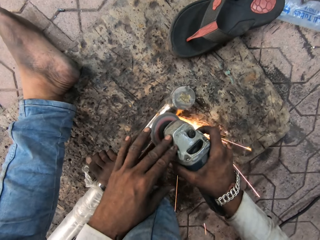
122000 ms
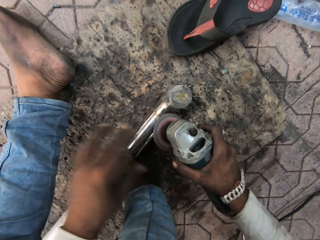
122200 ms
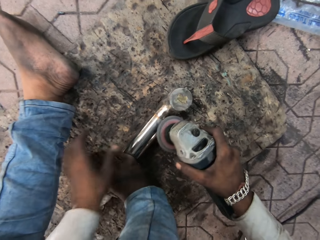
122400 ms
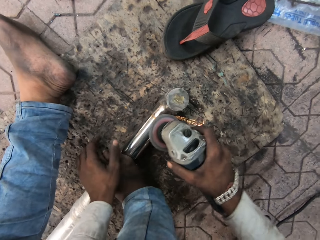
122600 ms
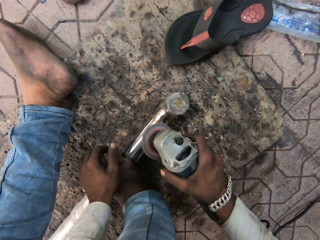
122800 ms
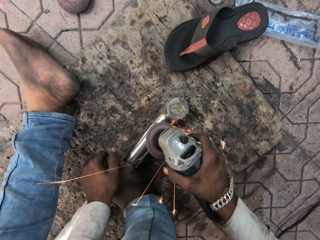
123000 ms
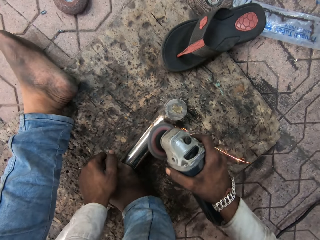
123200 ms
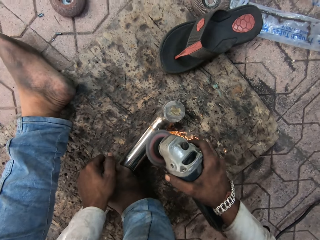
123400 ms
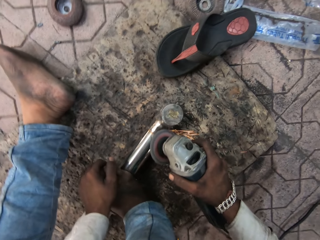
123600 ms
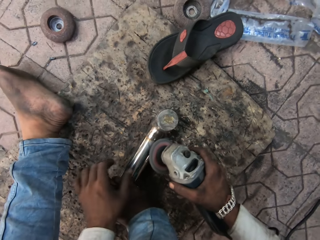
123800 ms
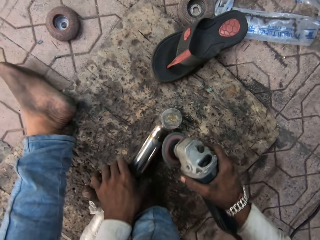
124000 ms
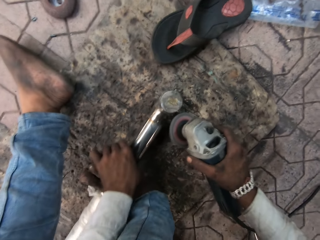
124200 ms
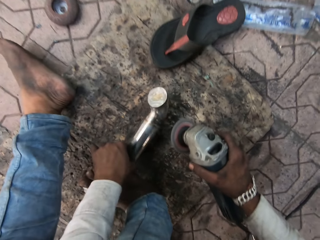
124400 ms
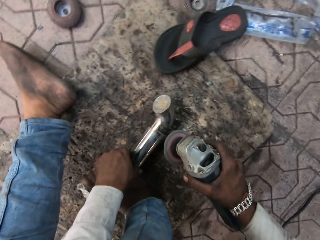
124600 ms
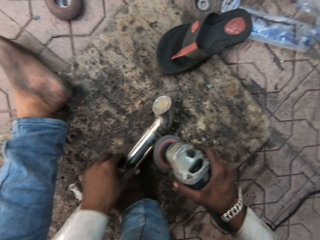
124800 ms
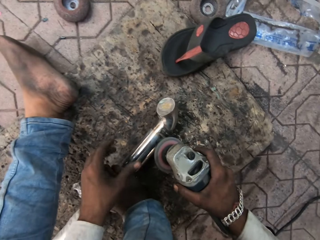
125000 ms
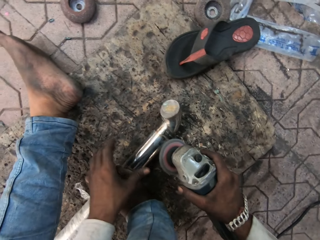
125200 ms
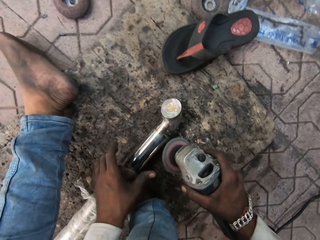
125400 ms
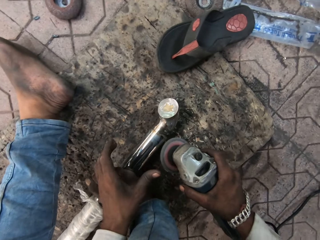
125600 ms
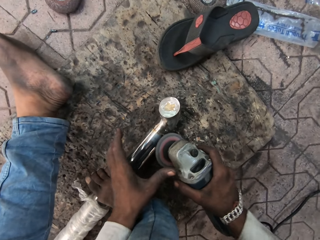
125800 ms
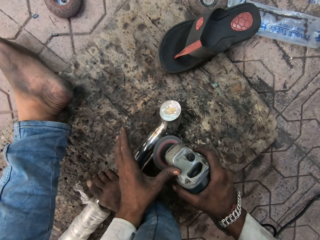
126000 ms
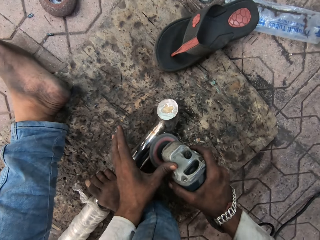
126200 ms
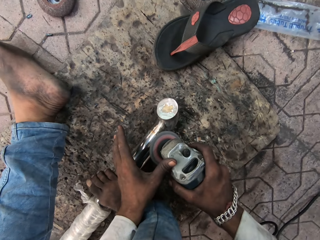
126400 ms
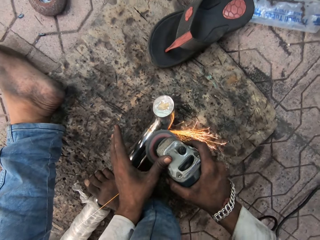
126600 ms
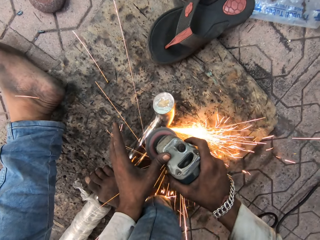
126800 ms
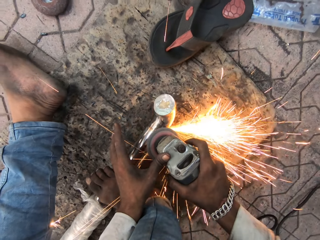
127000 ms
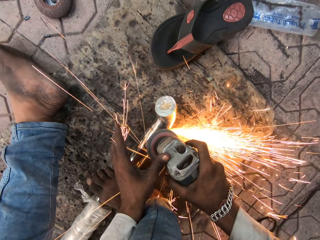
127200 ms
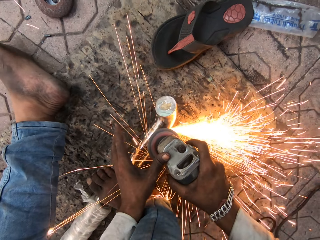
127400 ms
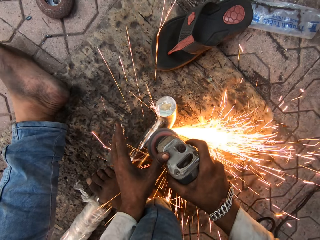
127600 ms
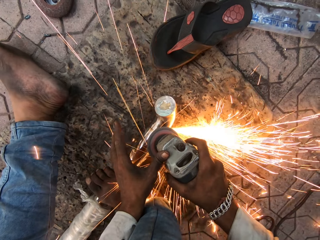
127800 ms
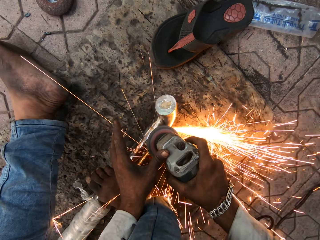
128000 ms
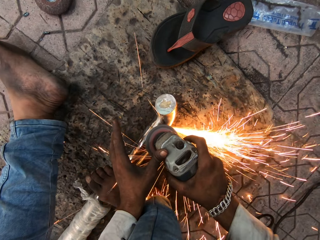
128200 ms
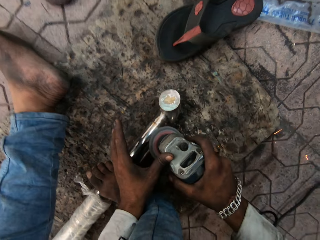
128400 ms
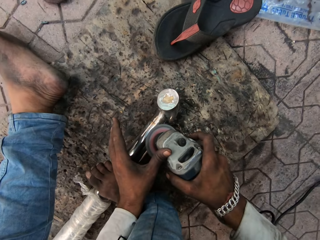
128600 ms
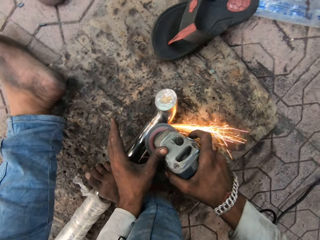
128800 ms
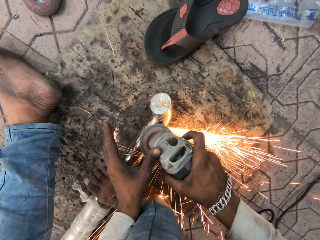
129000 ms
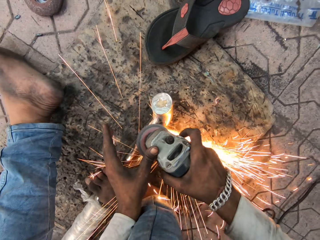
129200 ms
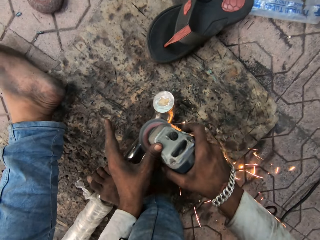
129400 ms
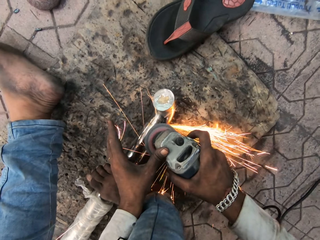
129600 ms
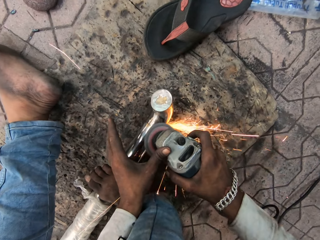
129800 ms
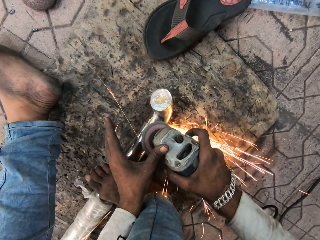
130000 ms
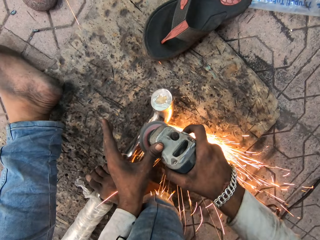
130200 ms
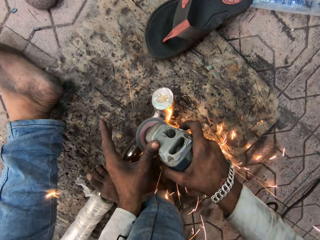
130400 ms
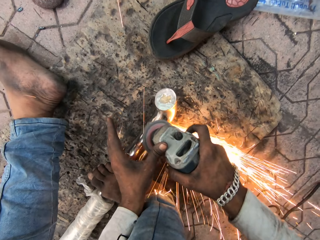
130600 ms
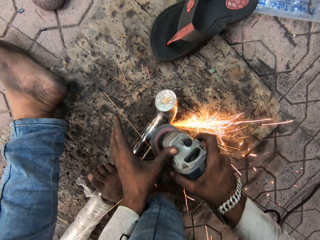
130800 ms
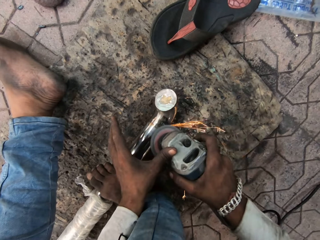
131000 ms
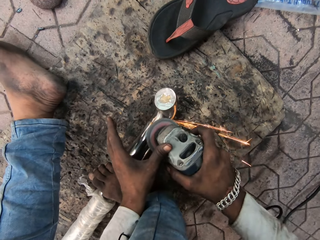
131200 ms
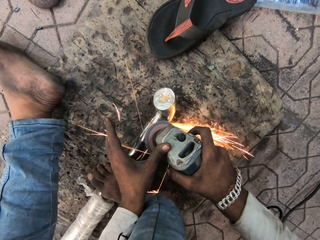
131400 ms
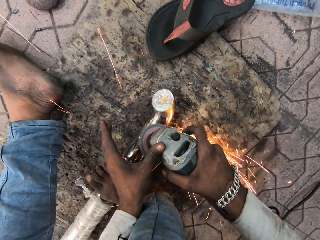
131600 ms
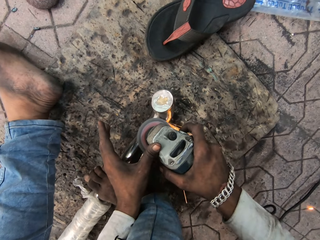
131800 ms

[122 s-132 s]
The camera wearer turns the metal rod. They hold the grinder machine with both hands, grind the metal rod and smoothen the metal.

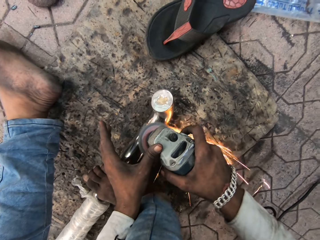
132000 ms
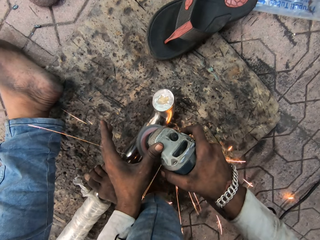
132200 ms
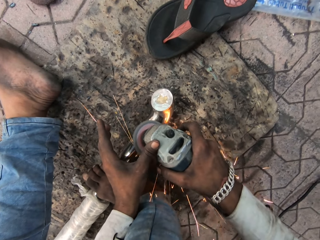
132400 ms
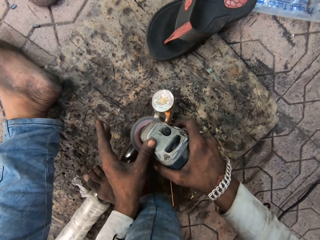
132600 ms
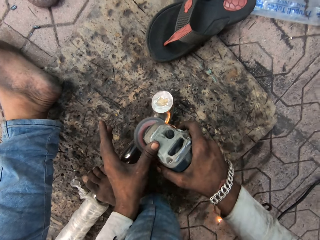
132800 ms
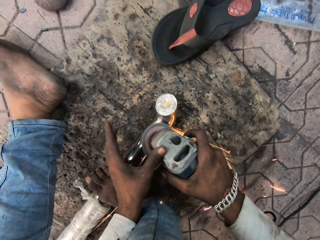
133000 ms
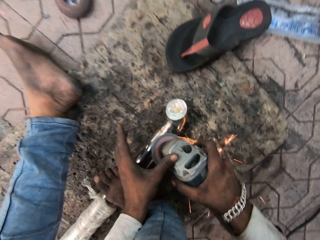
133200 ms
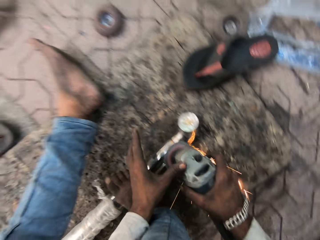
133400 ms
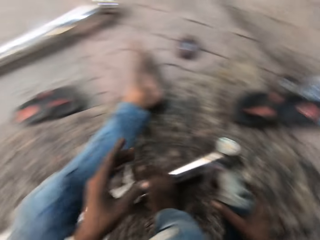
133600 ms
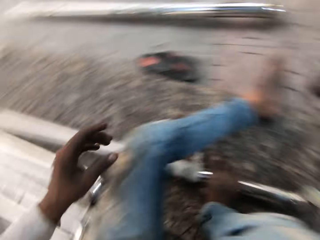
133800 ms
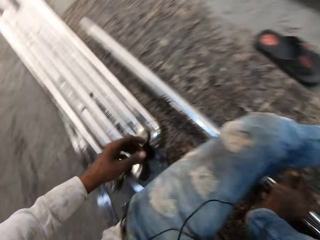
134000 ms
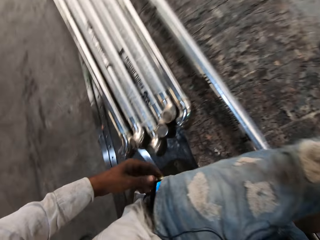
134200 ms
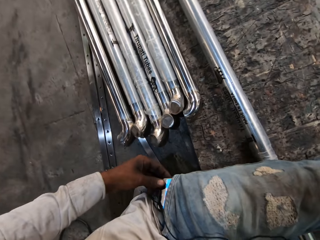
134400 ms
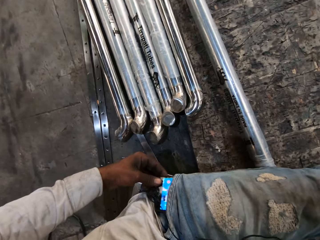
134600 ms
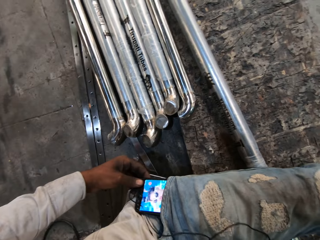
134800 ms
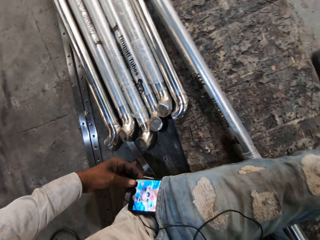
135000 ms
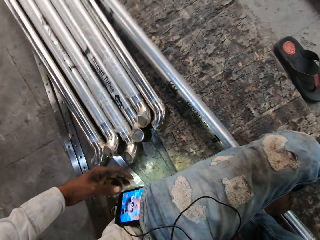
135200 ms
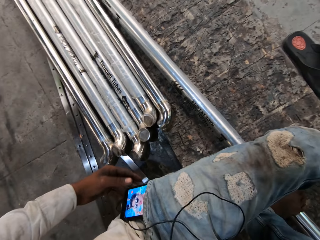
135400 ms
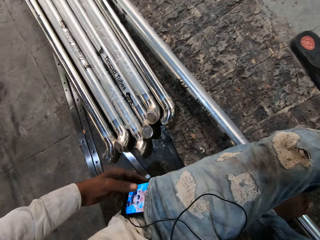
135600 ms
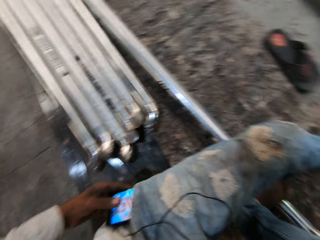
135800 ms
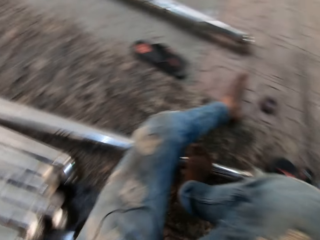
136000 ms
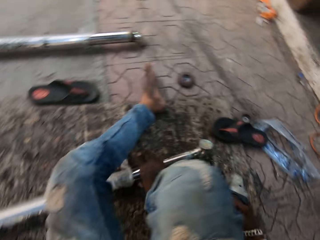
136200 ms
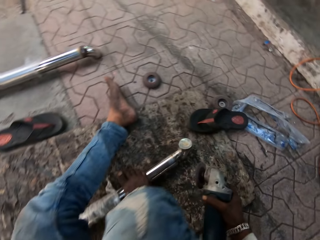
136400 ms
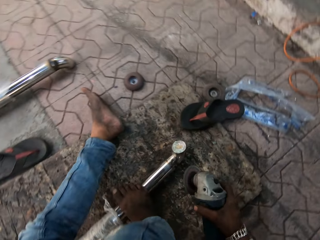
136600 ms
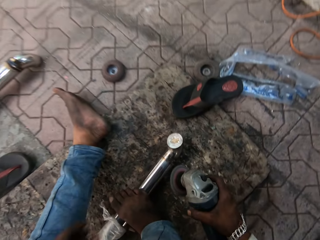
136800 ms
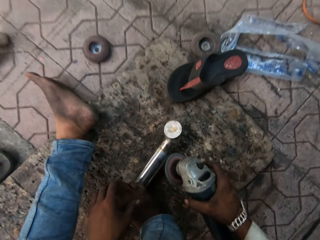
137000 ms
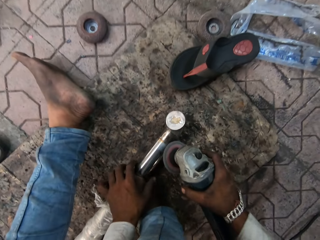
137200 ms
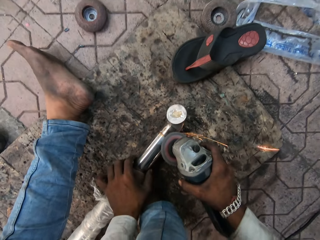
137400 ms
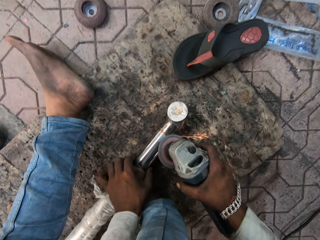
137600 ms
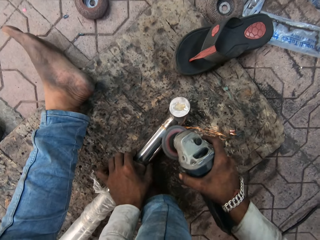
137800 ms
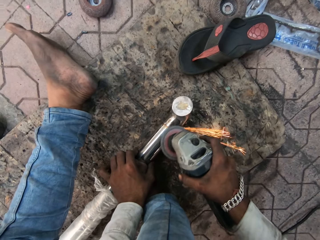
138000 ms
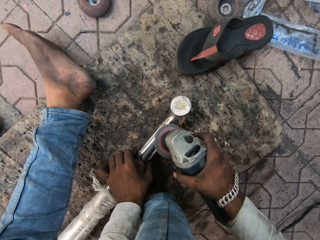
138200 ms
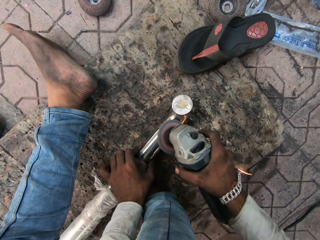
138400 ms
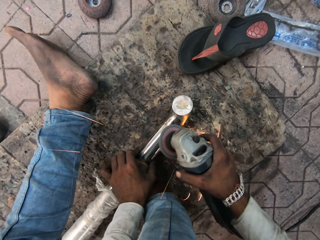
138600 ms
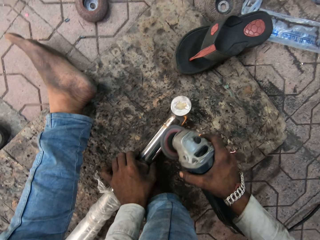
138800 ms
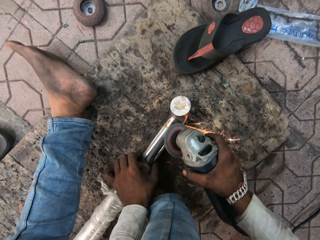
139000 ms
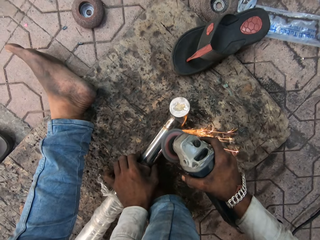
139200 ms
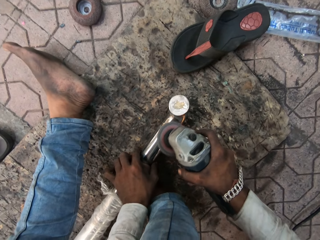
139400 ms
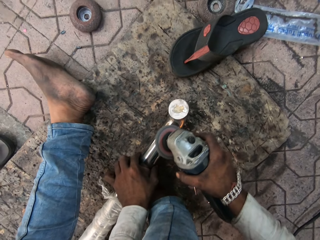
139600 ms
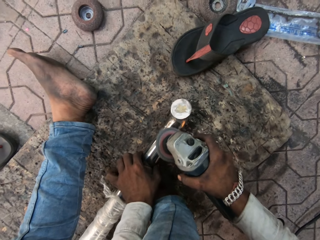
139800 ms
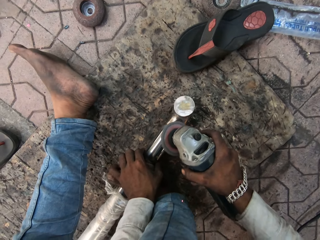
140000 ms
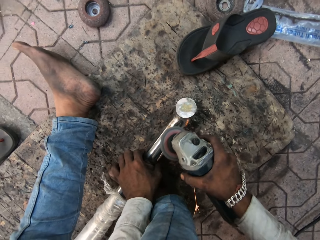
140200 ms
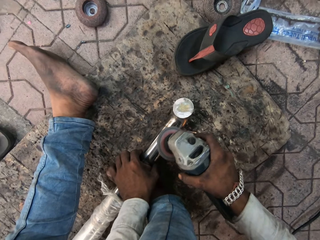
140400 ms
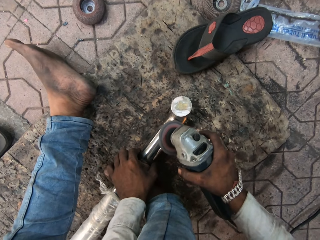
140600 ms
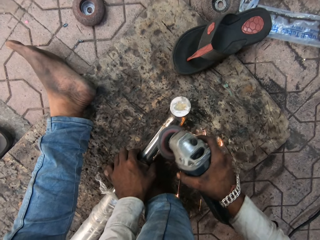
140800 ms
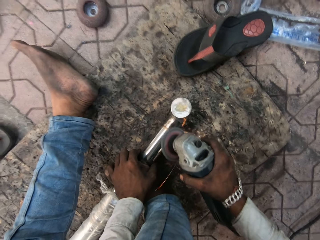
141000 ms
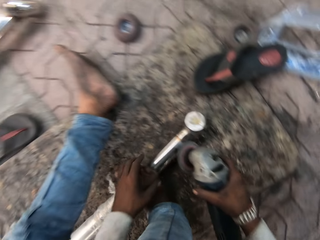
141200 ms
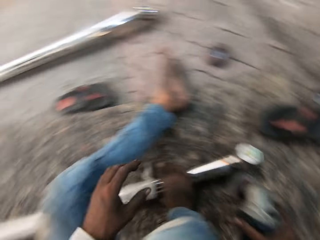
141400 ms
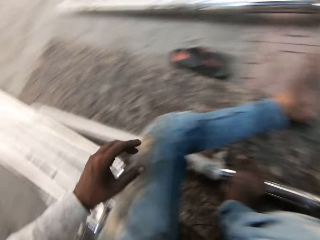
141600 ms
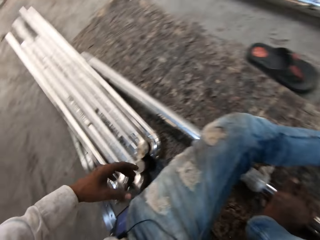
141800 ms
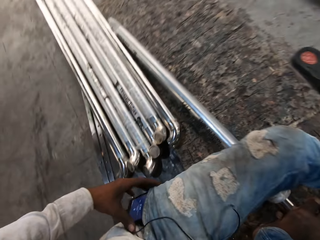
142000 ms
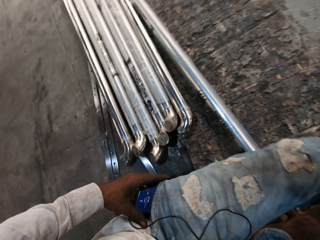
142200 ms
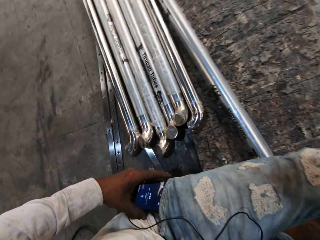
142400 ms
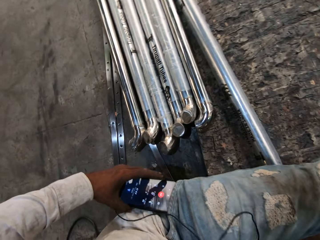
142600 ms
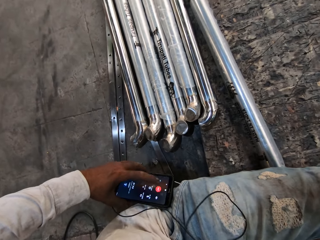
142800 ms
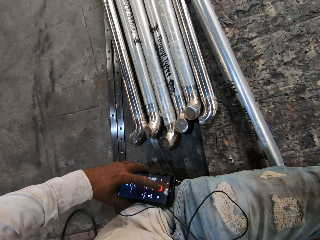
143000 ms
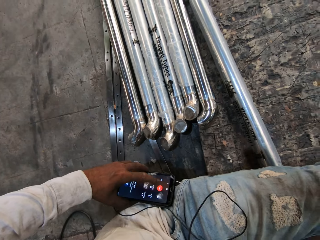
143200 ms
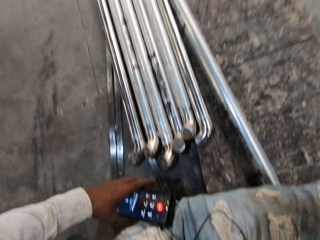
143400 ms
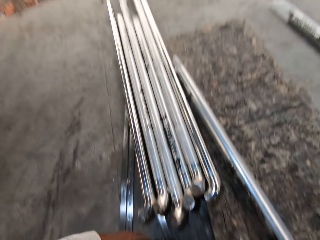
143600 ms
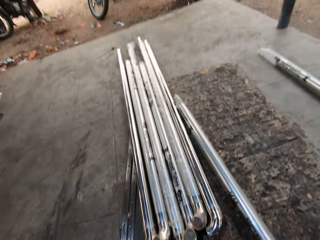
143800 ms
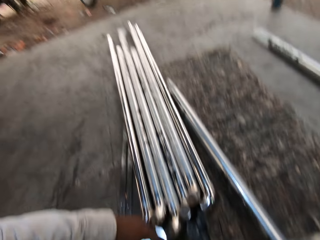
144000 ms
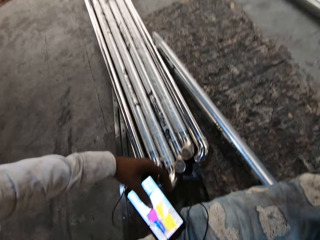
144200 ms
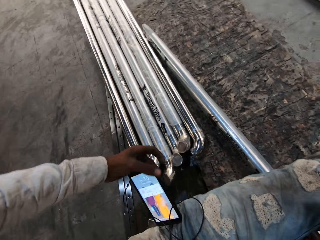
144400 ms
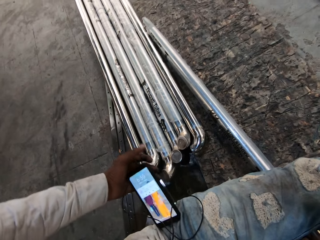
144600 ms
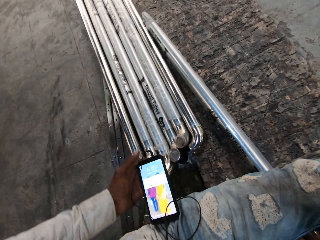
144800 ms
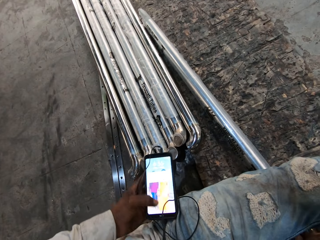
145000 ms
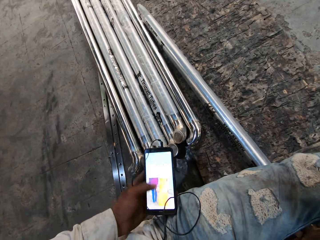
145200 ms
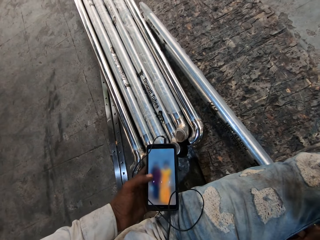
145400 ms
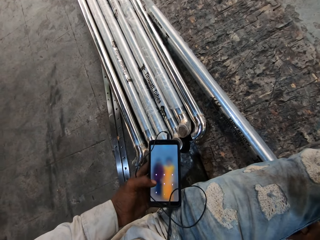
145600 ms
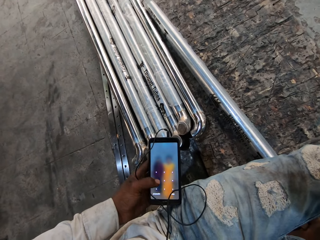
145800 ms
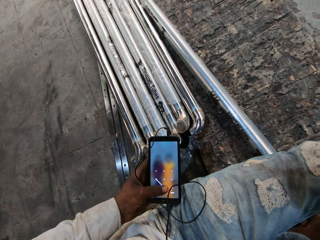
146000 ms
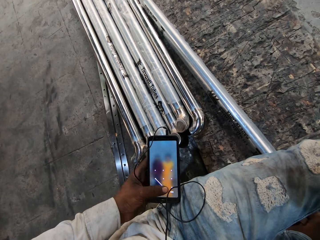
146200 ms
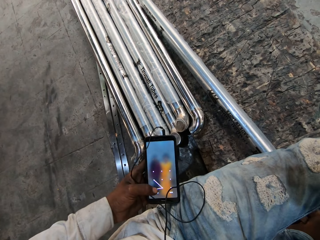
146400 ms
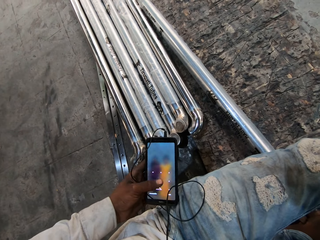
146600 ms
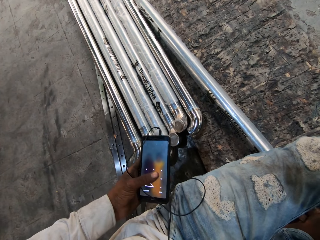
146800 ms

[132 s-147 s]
The camera wearer moves the phone. They hold the mobile phone in the pocket. They stare at the mobile phone. They move the phone. They turn around the floor. They hold the metal rod, grind the metal rod and smoothen the metal. They pick the mobile phone from the pocket. They operate the phone, scroll on the mobile phone, turn the phone and operate the phone.
